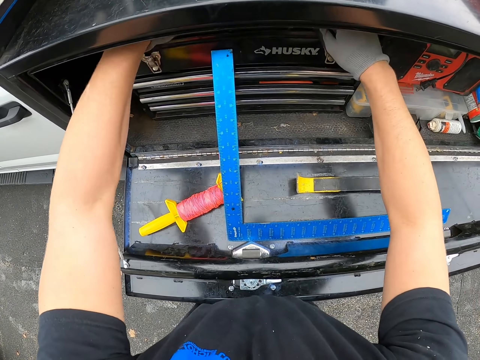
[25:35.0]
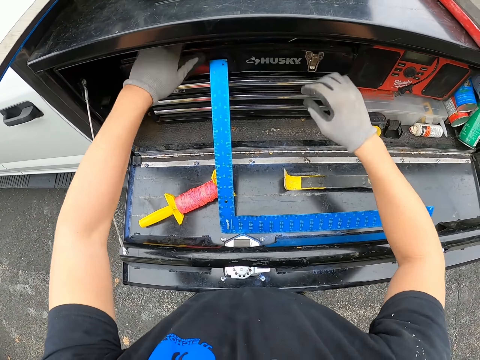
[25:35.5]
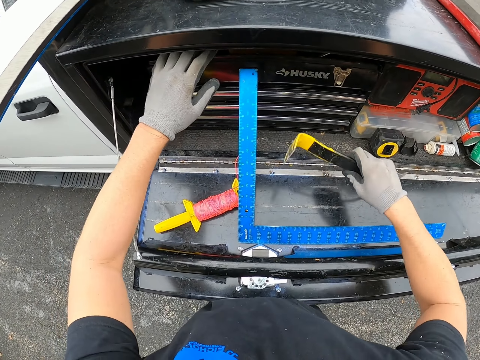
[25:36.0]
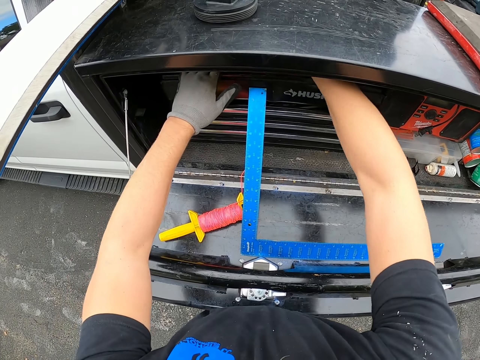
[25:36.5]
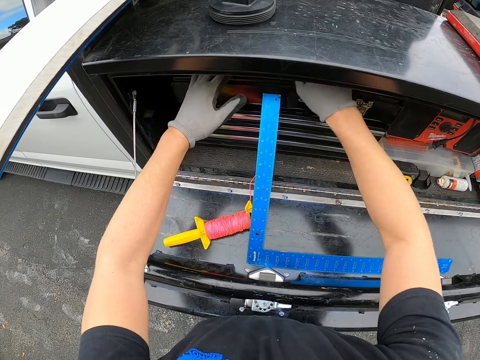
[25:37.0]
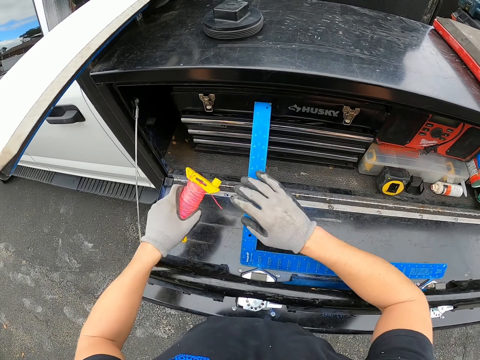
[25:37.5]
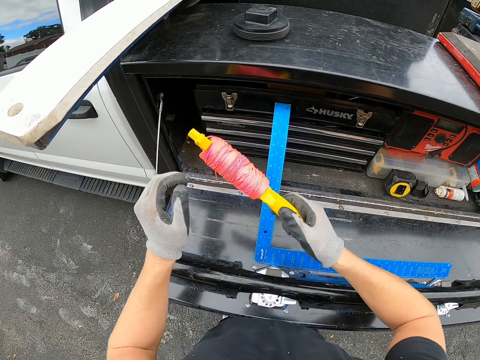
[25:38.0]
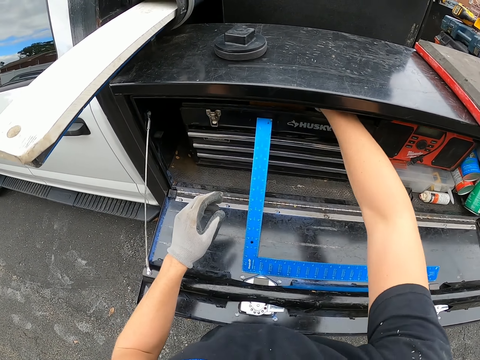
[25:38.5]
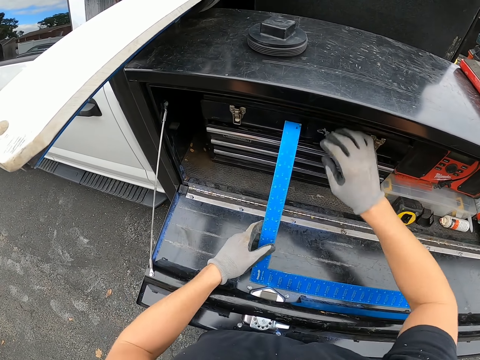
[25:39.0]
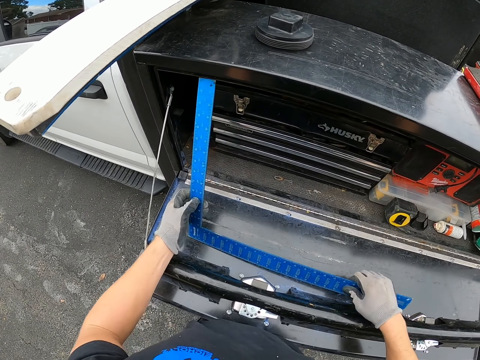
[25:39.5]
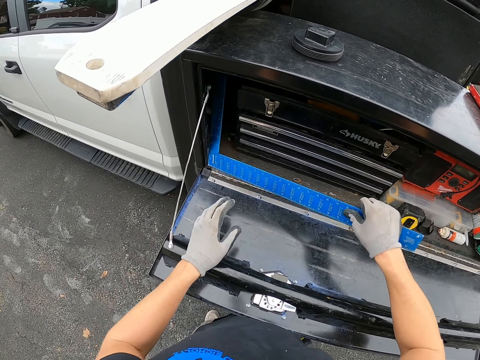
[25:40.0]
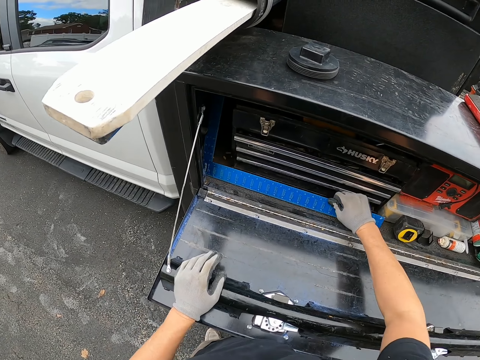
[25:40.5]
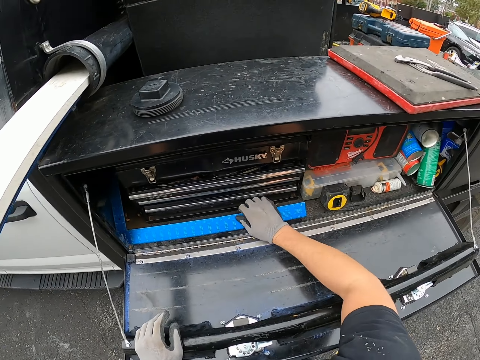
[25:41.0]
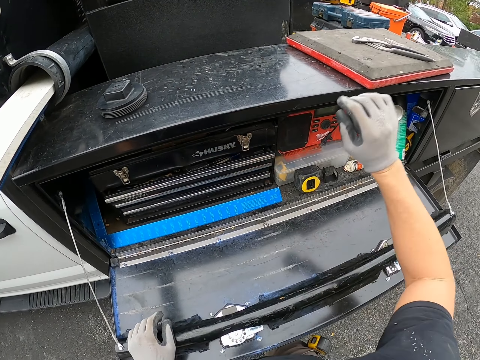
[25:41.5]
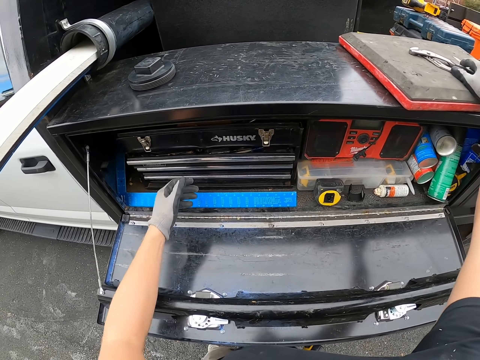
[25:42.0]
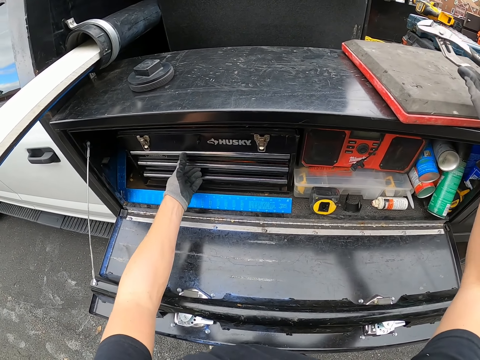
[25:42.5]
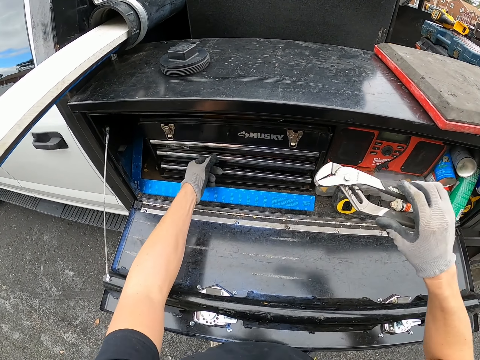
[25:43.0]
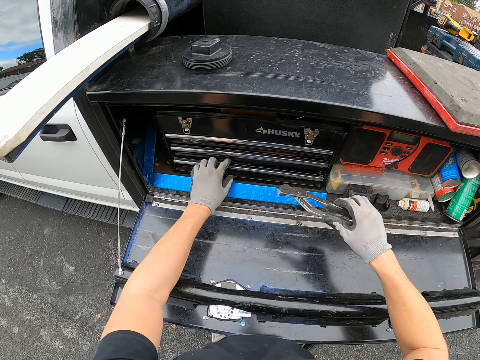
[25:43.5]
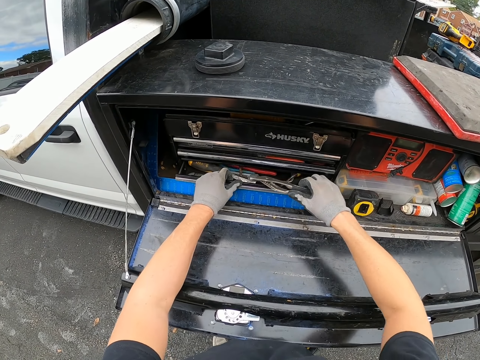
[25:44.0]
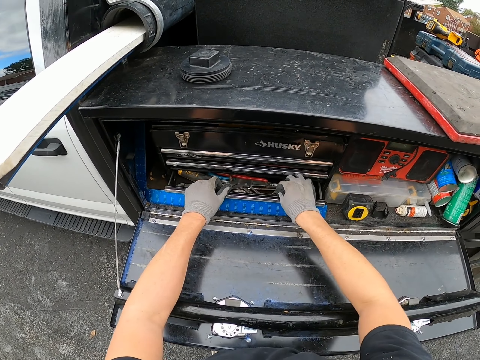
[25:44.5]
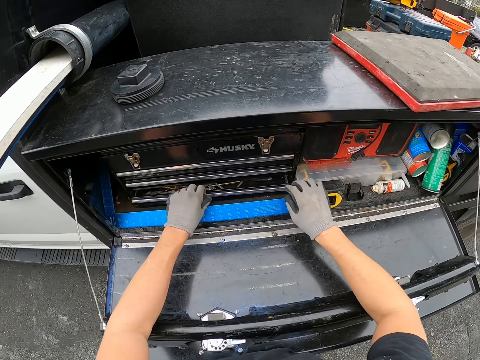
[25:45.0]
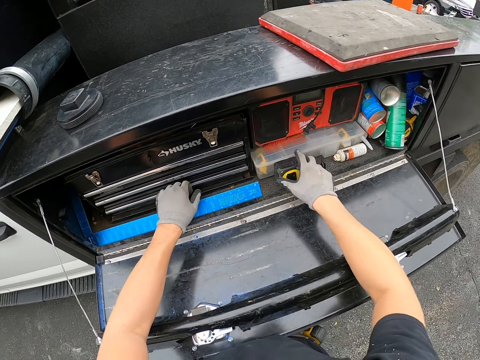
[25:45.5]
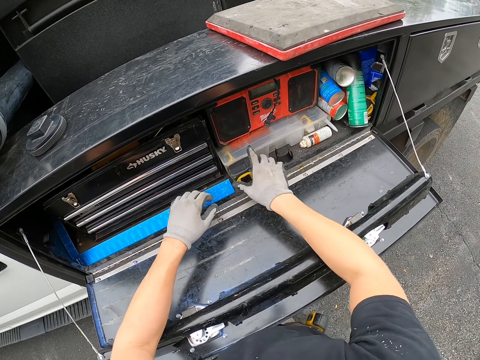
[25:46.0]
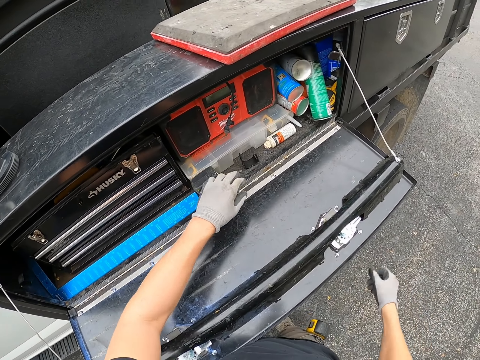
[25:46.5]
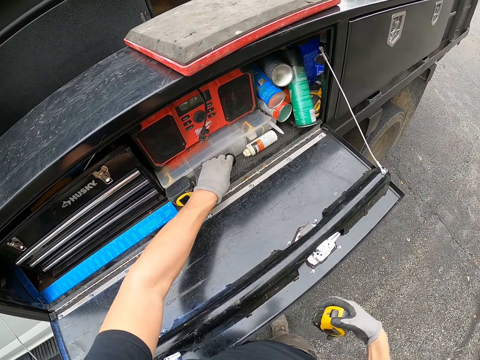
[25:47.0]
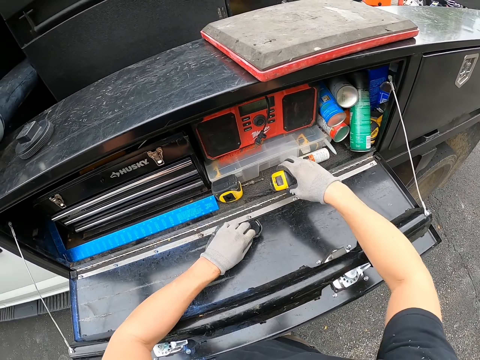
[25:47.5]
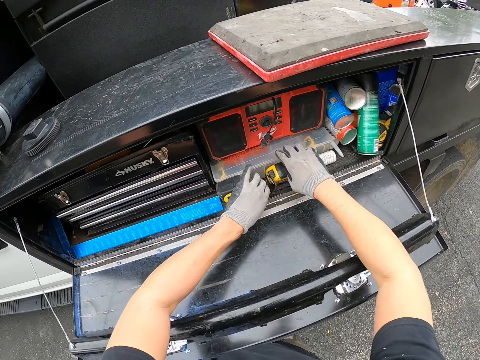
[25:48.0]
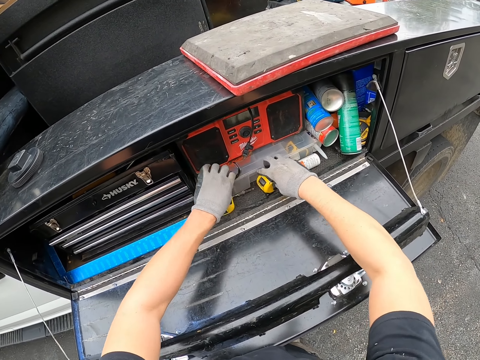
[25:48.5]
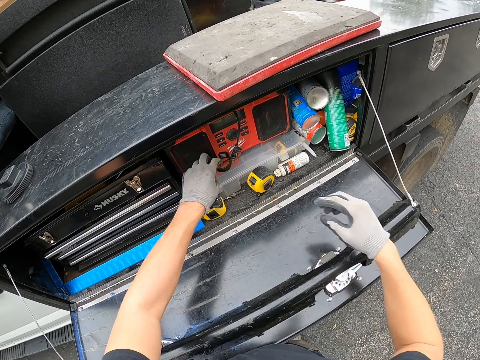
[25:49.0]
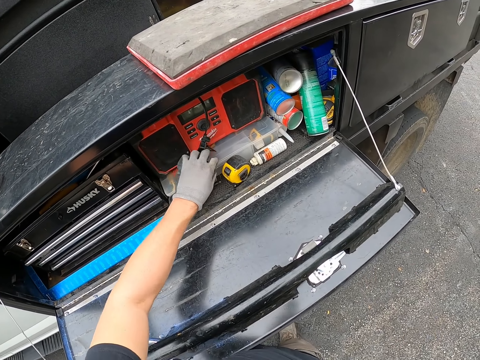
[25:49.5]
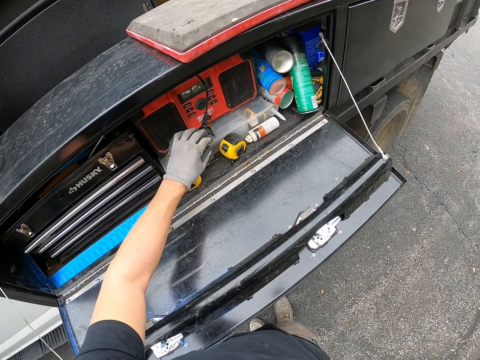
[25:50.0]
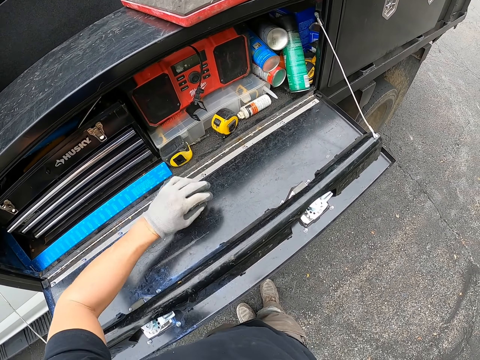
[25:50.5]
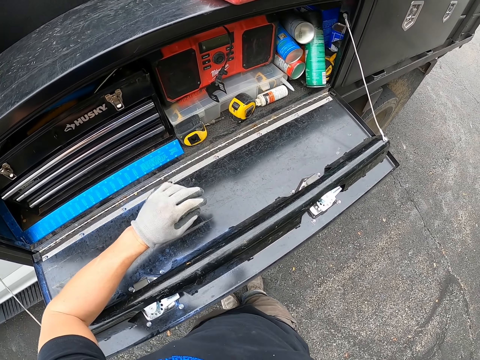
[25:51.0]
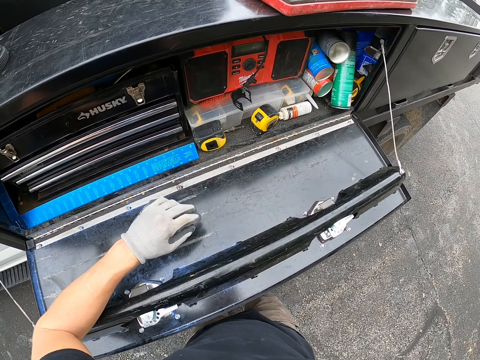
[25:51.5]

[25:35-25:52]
The camera wearer fixes something. They put something in the tool box. They put the string in something. They put the square in something. They put the cutter in the drawer. They take the foot measure. They take the foot measure from the pocket and put it on something.

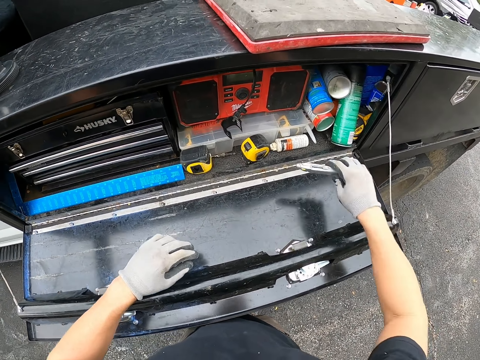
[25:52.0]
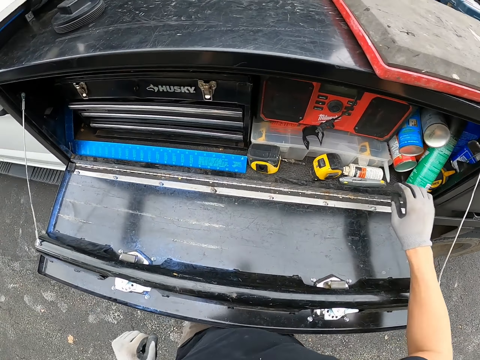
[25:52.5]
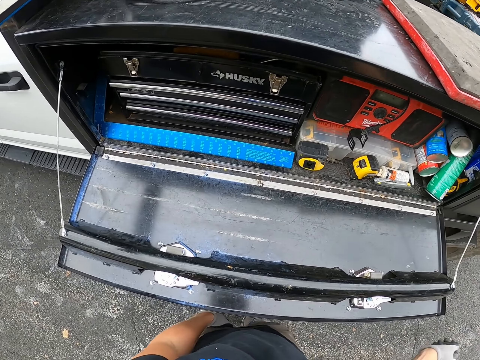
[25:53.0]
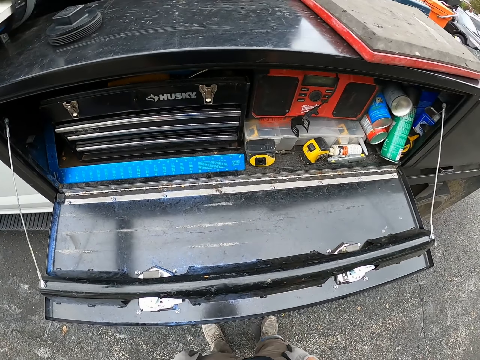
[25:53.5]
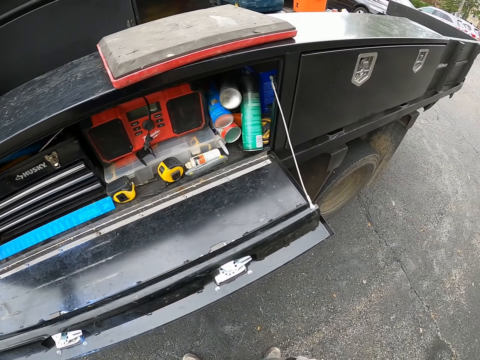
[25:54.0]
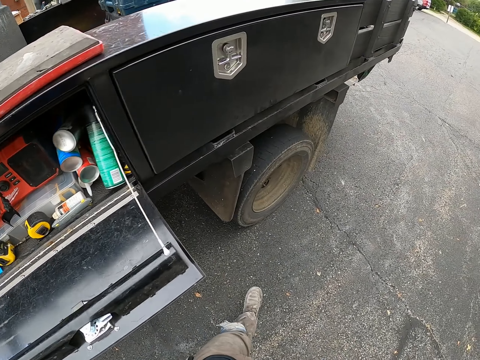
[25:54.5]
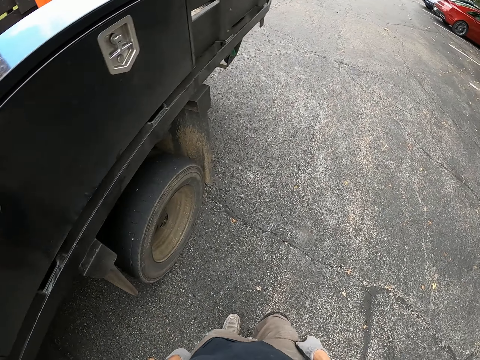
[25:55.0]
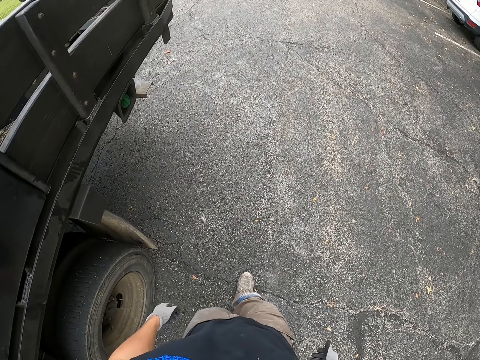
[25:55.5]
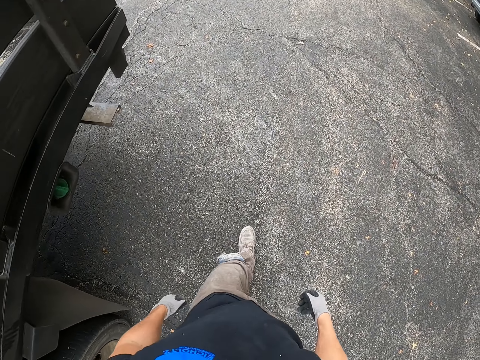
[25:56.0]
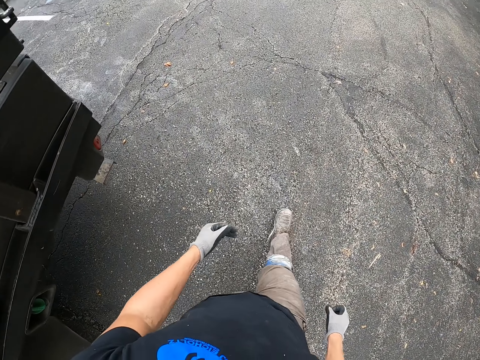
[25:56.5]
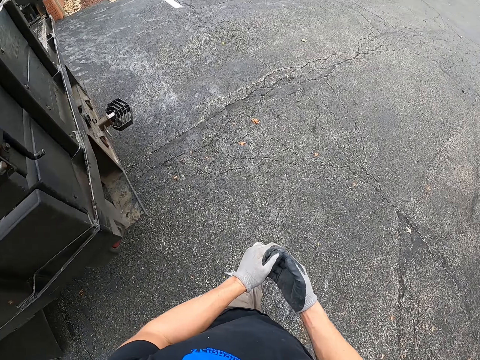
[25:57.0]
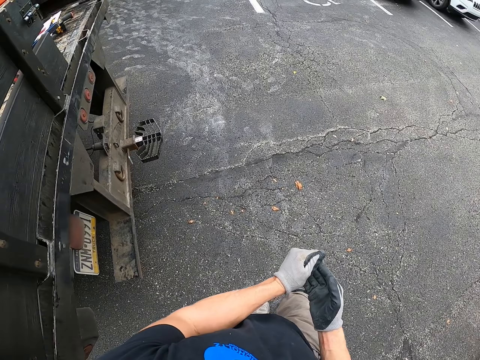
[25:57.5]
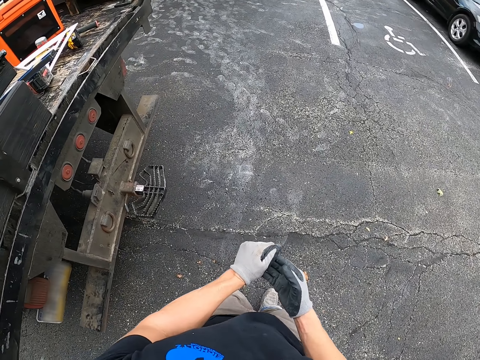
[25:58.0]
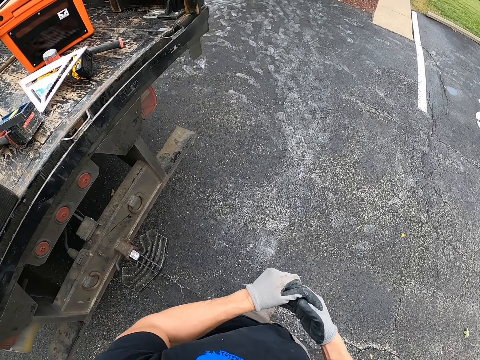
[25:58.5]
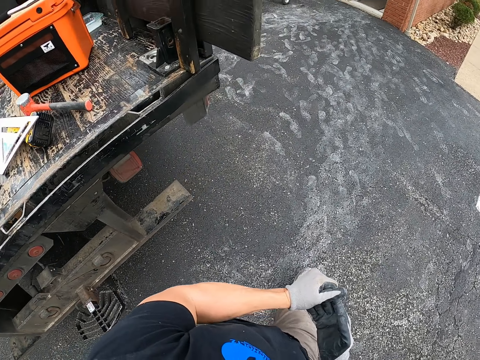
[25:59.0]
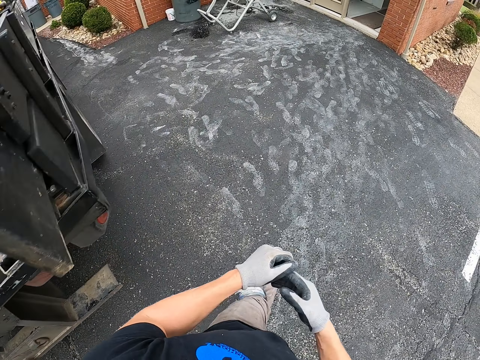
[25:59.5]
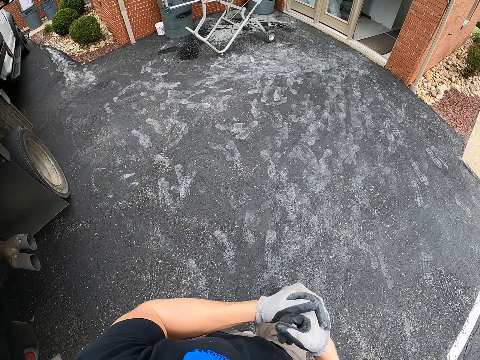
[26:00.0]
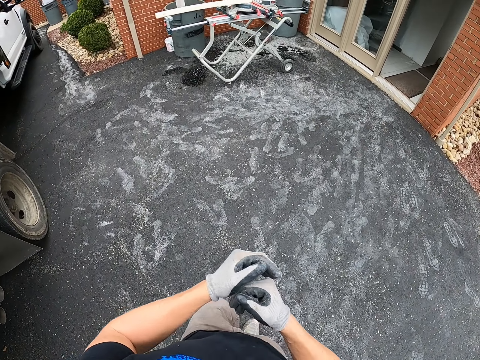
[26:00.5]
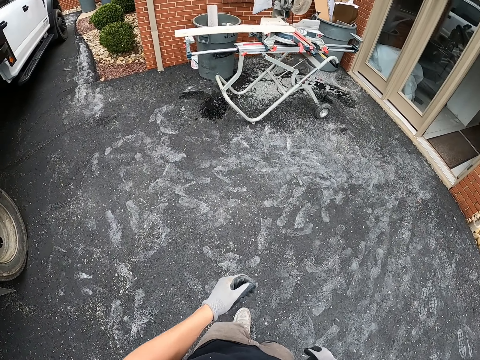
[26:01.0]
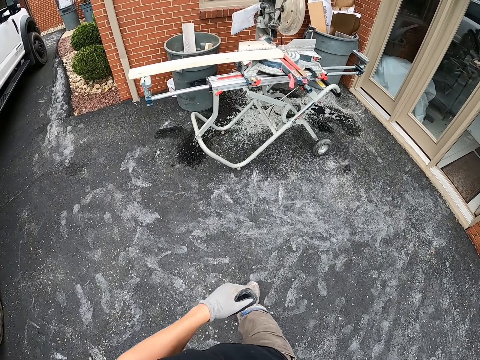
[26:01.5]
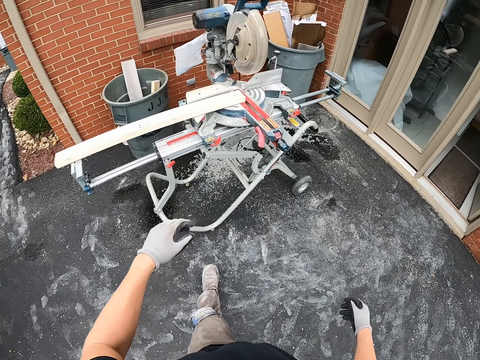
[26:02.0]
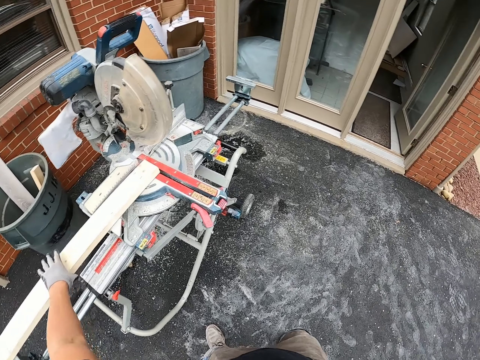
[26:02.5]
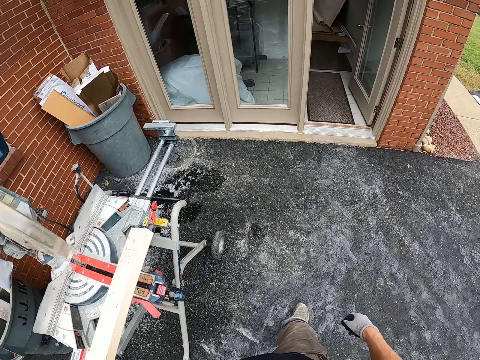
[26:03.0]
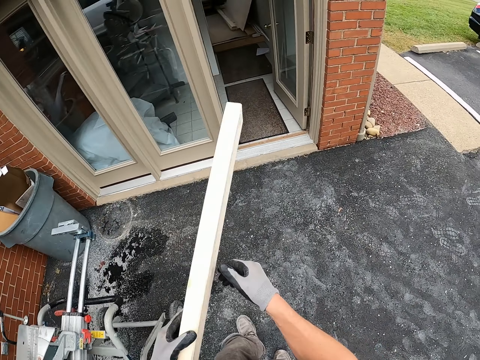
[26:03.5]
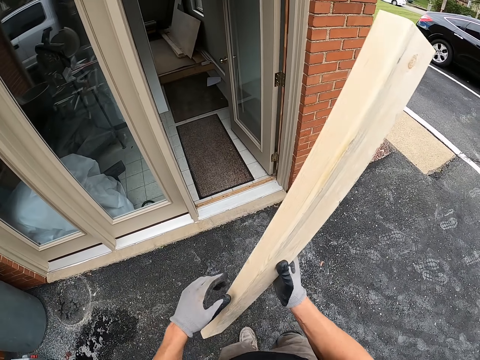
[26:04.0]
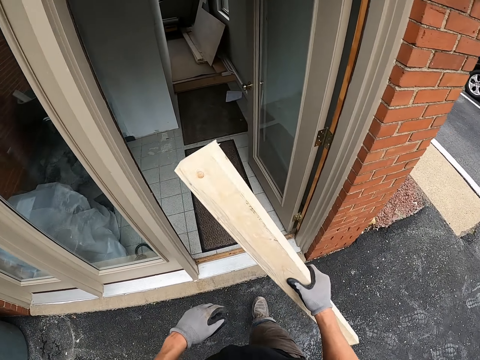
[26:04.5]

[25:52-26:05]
The camera wearer carries a piece of wood from the sawmill machine.
